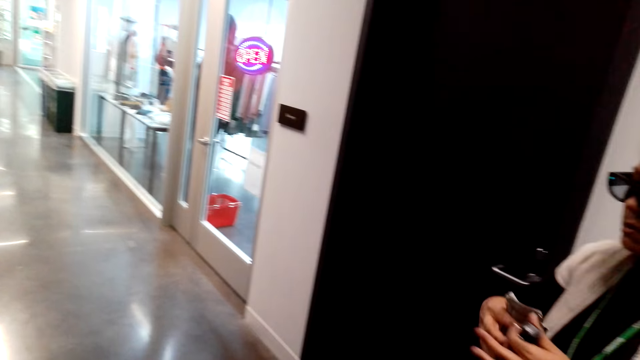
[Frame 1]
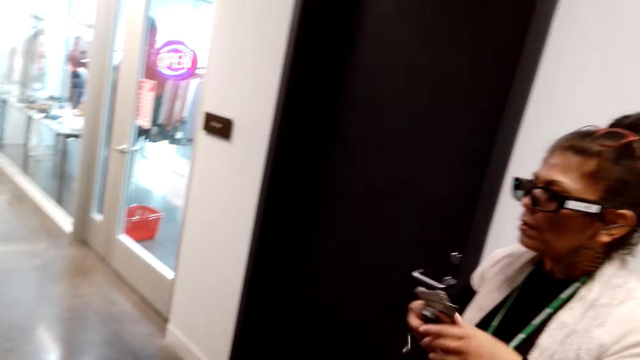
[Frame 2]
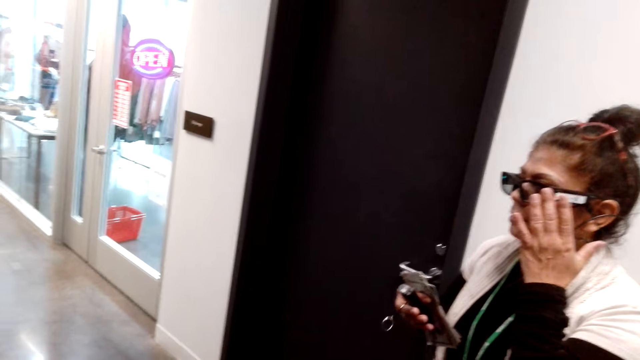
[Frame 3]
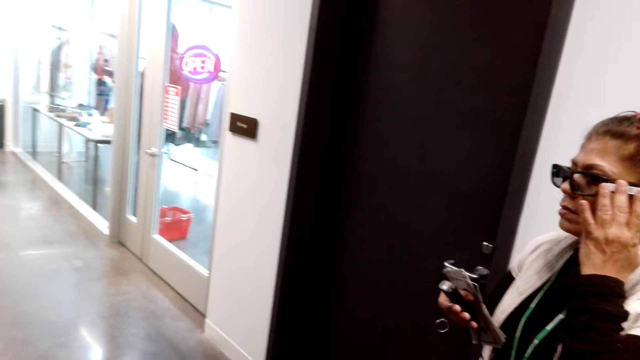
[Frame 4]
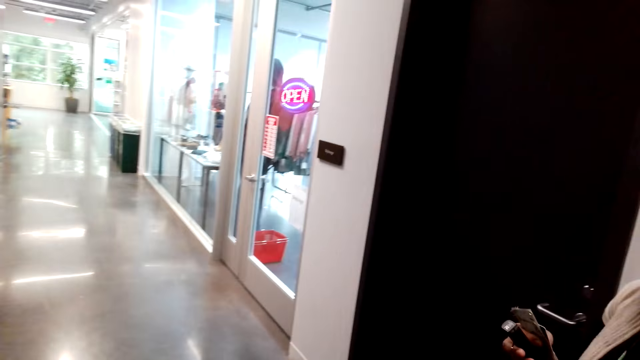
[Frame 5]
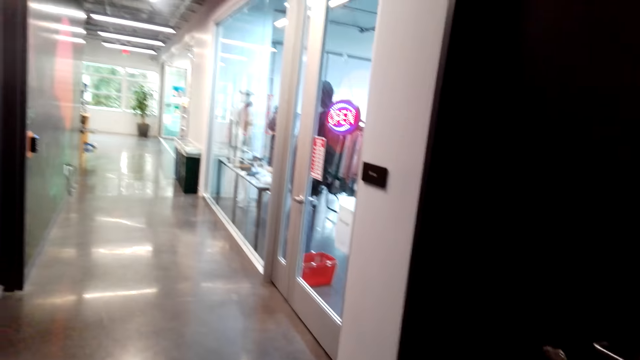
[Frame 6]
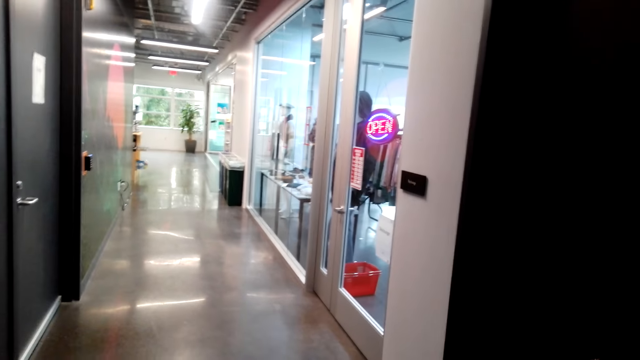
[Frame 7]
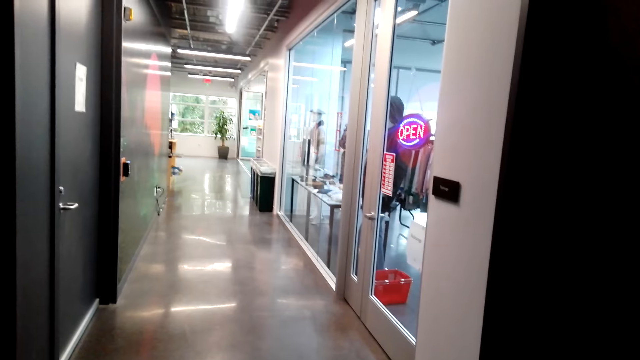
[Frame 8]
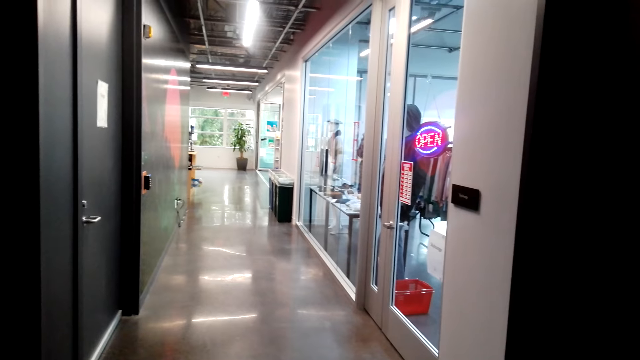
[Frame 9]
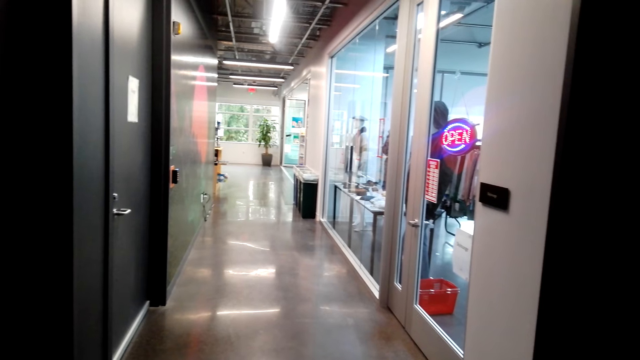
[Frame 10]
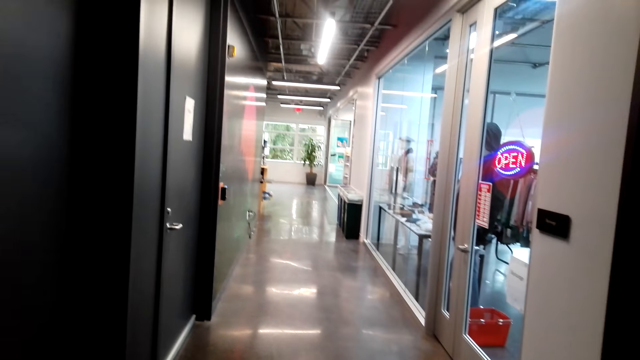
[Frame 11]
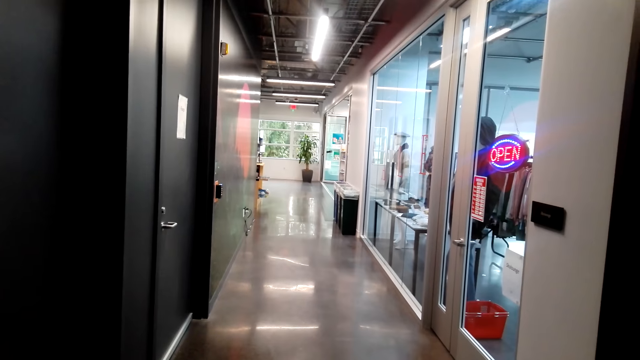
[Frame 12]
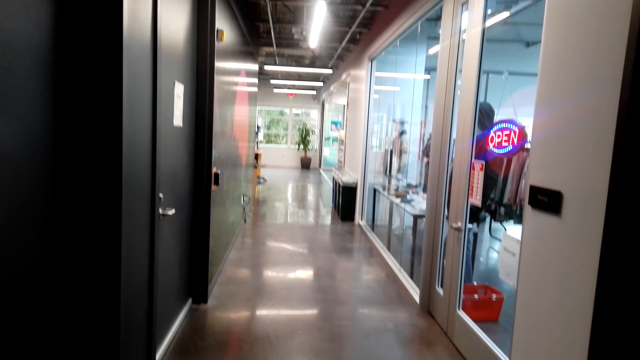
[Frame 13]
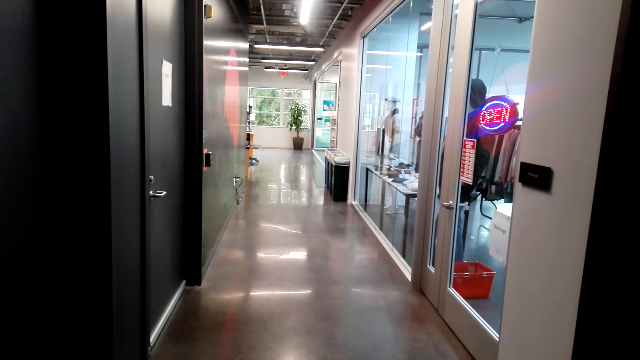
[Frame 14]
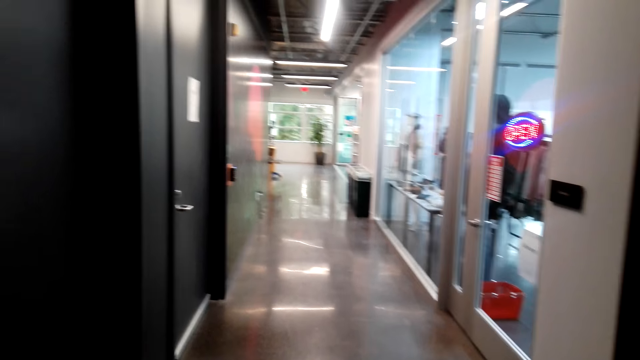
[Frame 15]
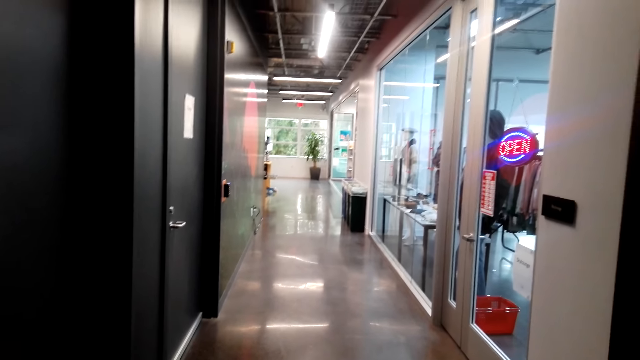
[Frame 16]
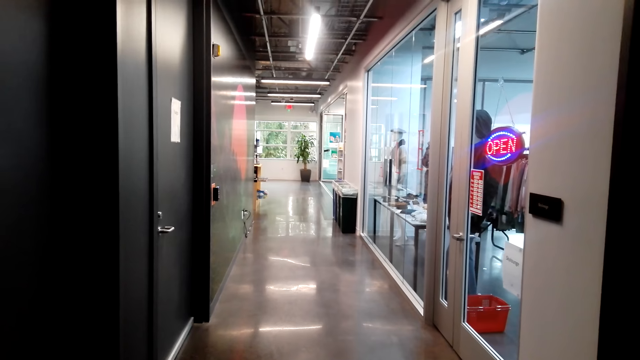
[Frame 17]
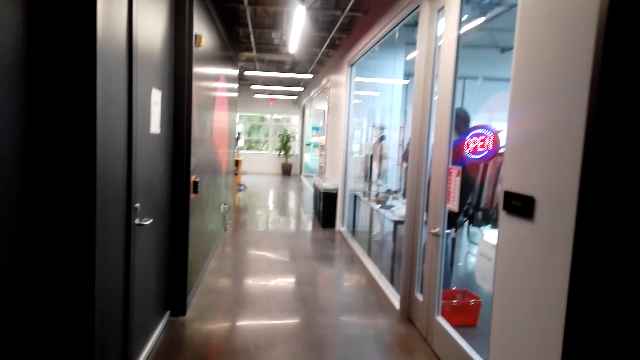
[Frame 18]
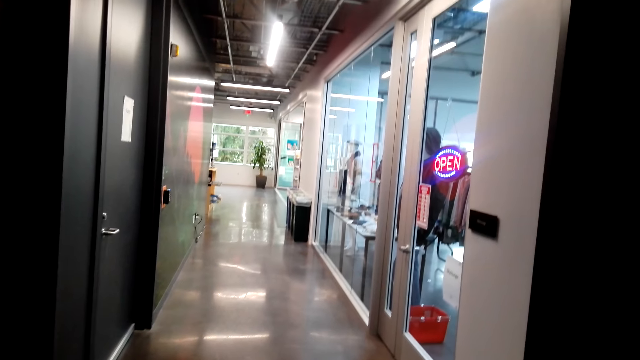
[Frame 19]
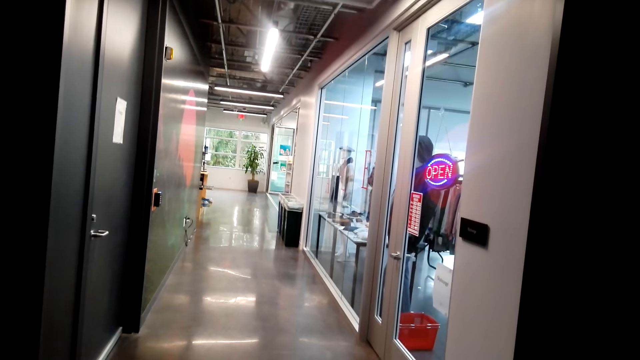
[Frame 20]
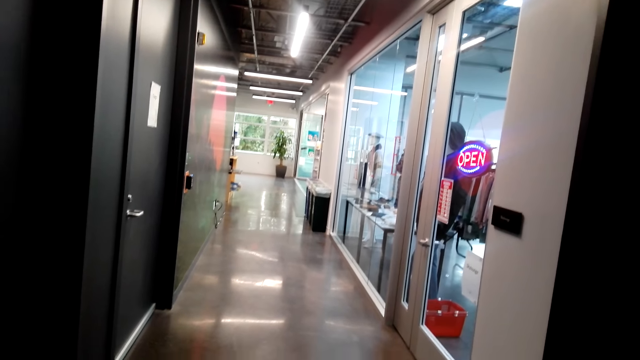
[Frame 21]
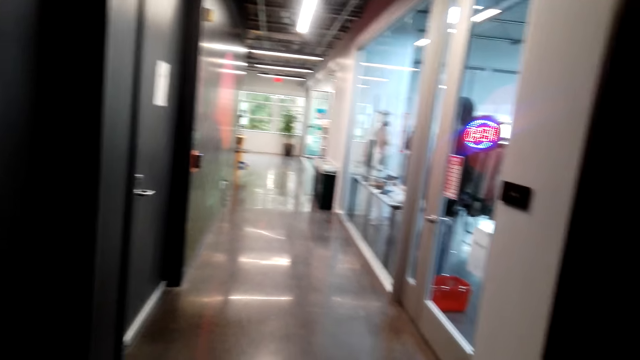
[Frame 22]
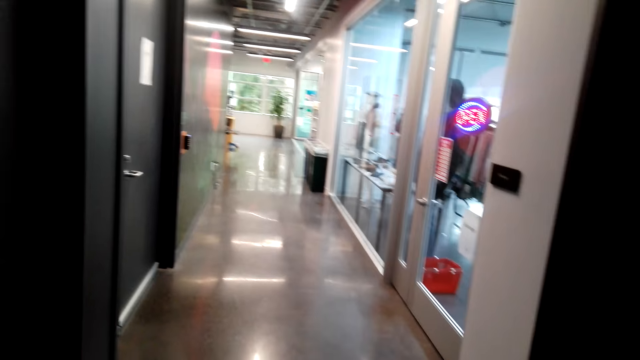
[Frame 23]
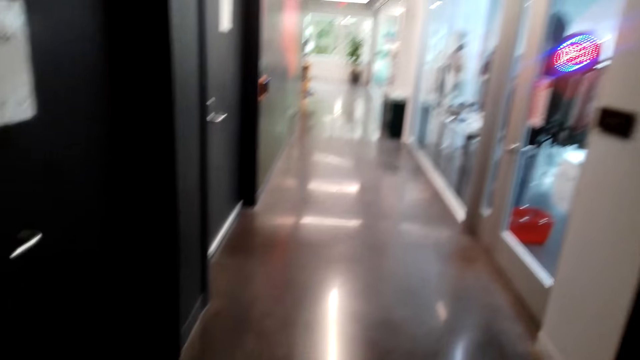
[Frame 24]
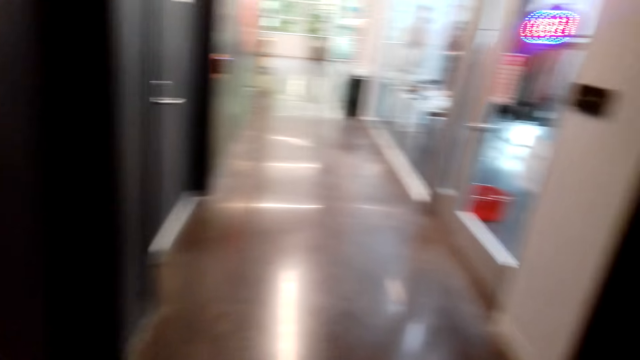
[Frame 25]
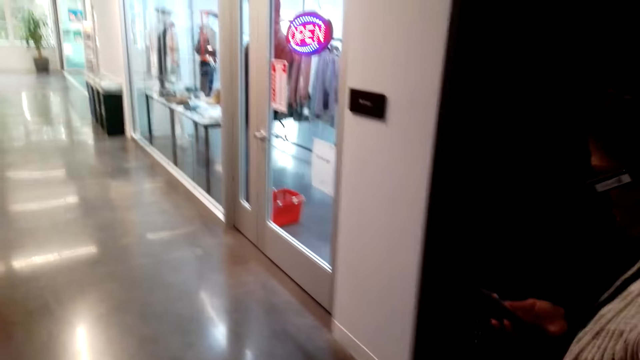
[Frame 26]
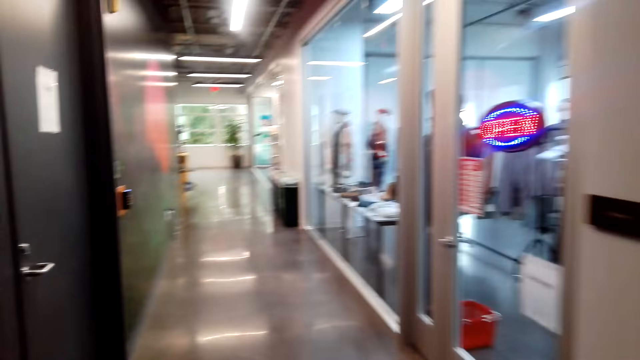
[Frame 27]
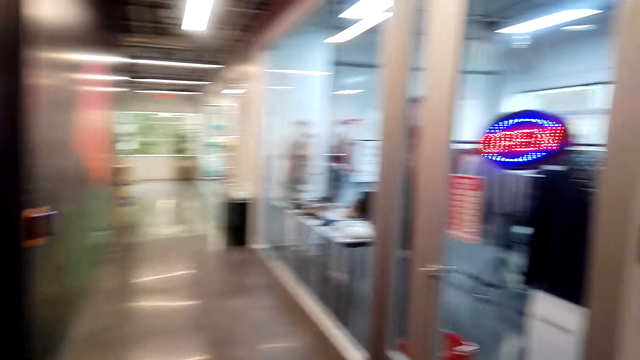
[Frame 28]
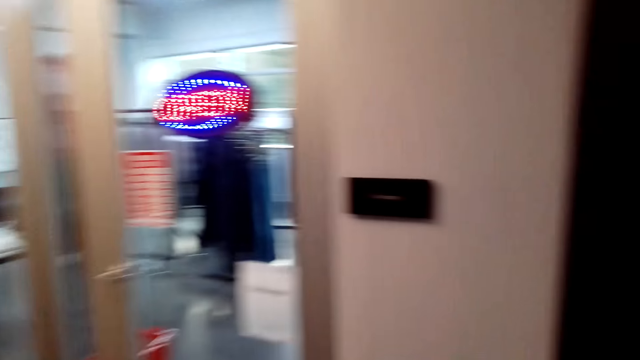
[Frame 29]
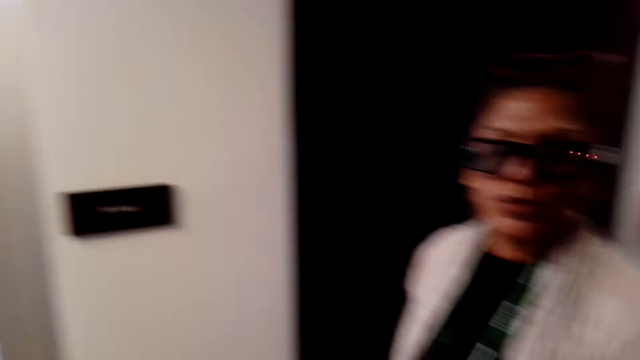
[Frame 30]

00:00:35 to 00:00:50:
The lady places money on the other hand, touches the glasses and adjusts the glasses. The camera wearer looks around. They converse with another female. They converse with the lady.

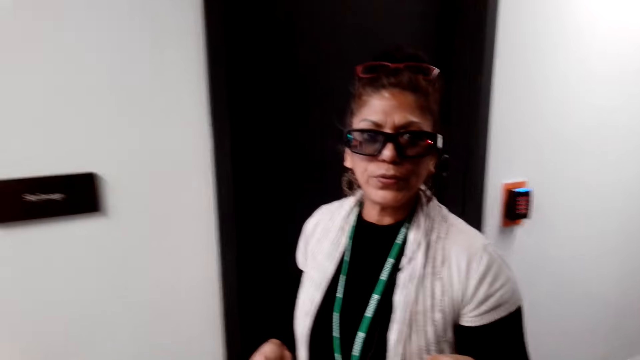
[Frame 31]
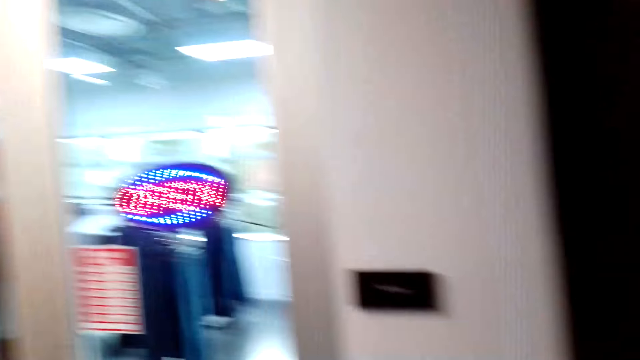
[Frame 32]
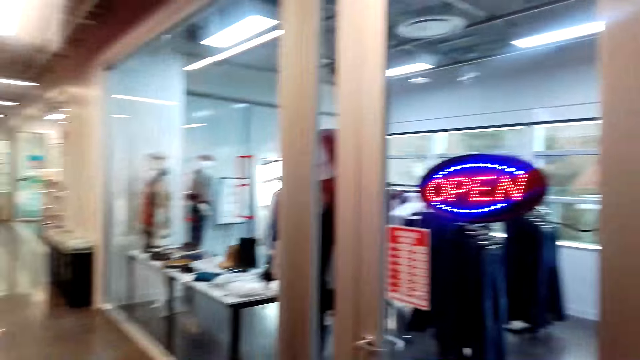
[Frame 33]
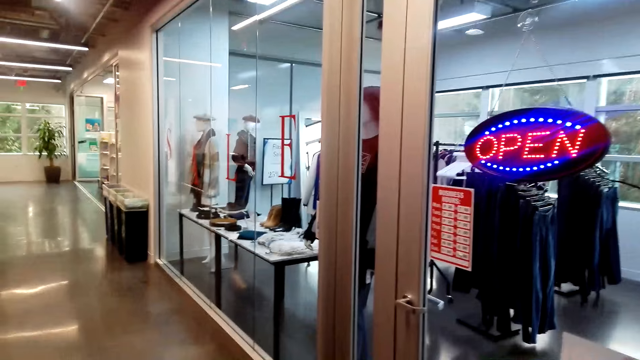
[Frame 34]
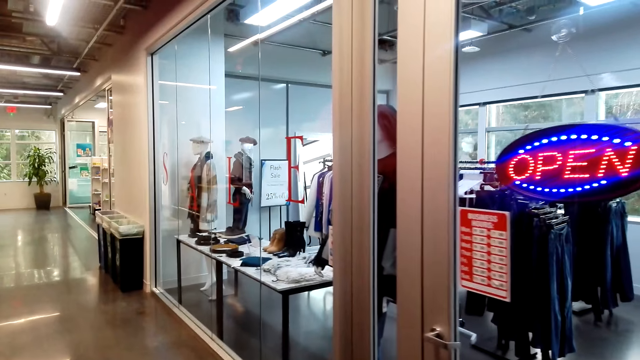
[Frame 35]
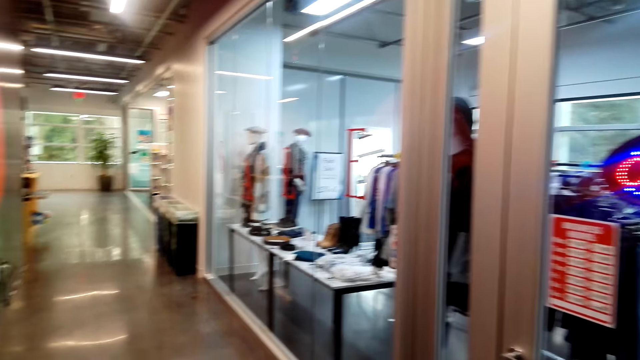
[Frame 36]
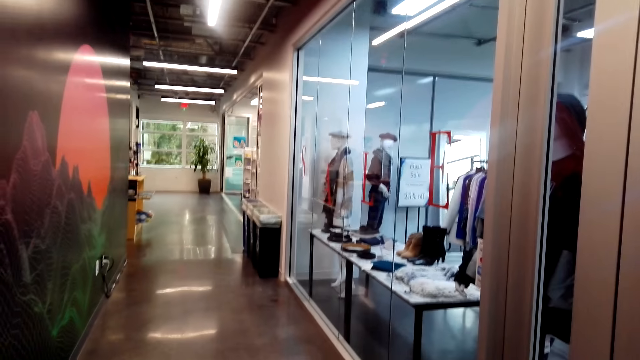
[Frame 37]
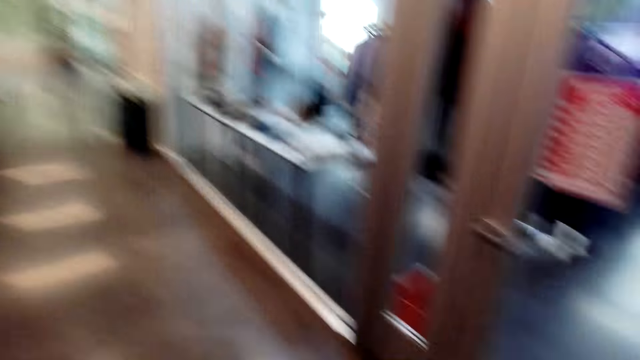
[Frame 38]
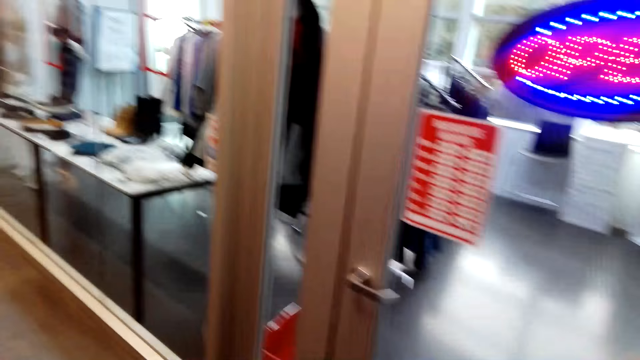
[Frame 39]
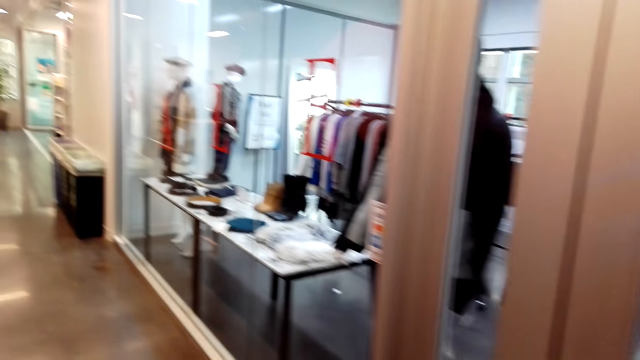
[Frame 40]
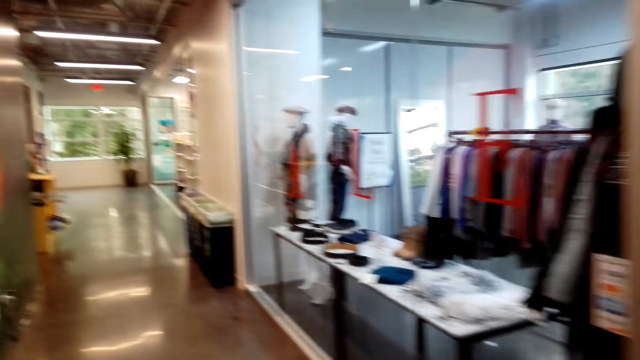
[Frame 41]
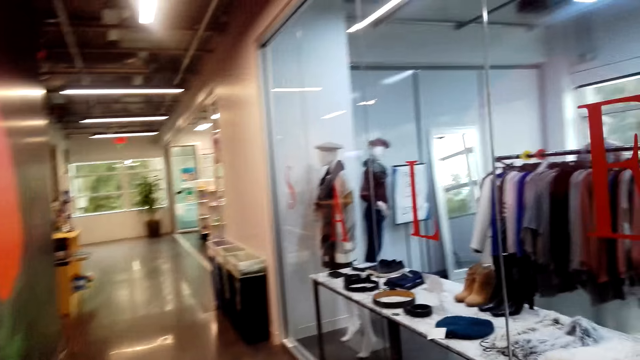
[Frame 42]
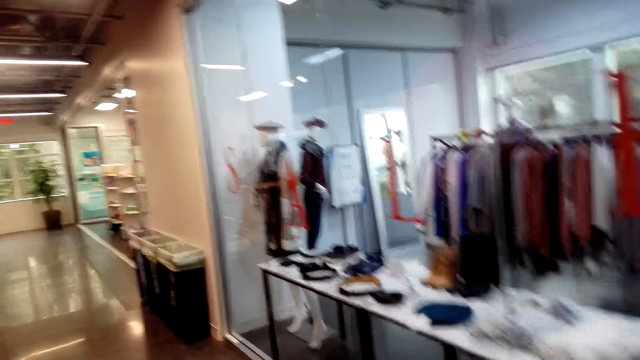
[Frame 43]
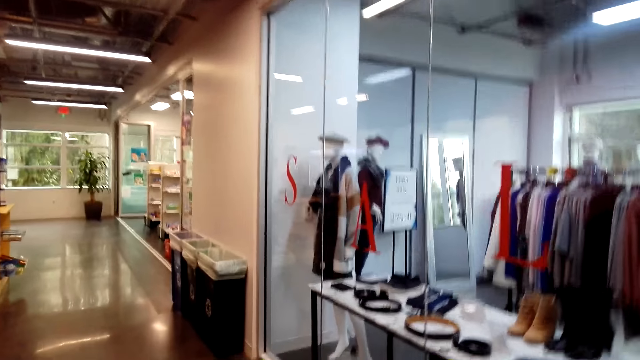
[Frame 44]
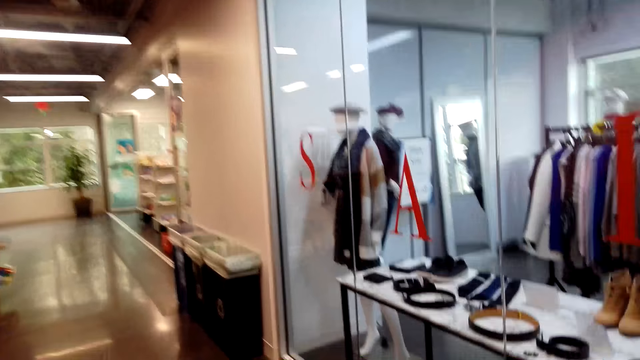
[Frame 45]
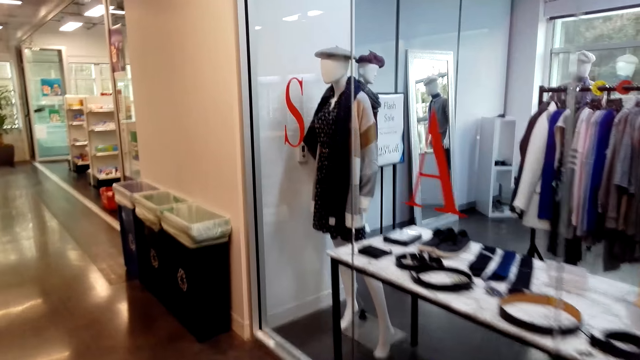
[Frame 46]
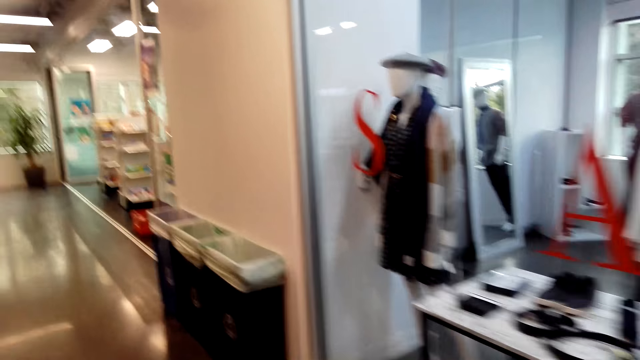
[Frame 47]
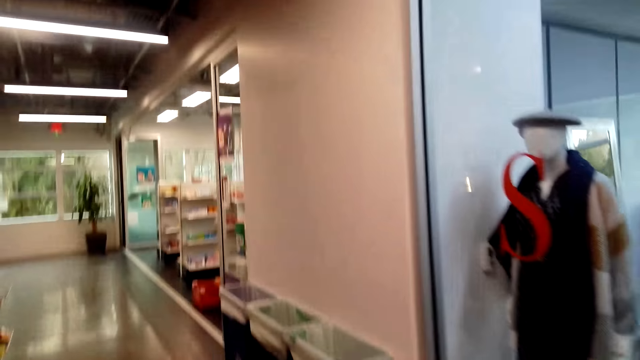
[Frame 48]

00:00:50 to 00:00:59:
The camera wearer walks around the grocery store.
